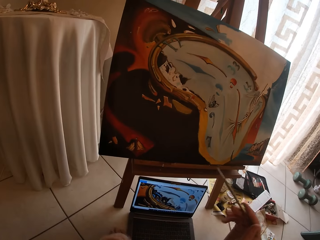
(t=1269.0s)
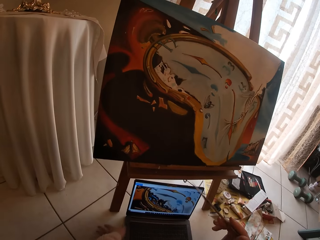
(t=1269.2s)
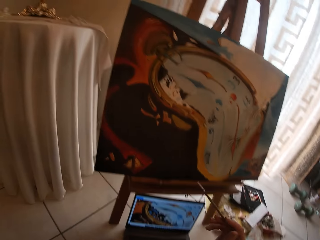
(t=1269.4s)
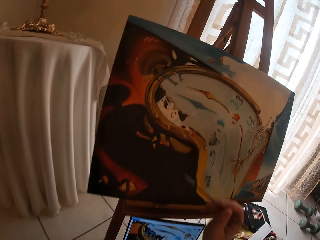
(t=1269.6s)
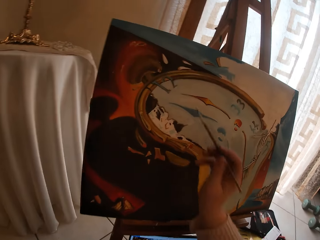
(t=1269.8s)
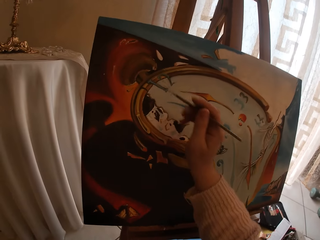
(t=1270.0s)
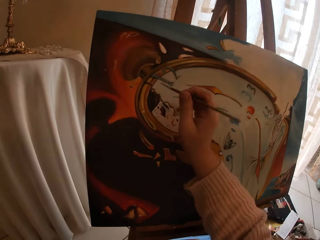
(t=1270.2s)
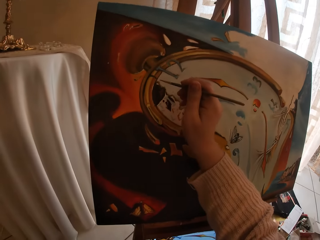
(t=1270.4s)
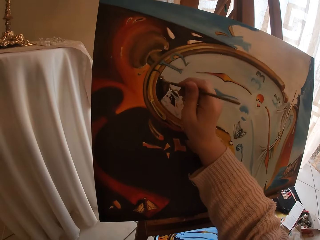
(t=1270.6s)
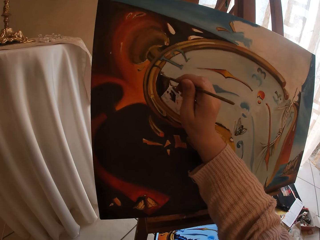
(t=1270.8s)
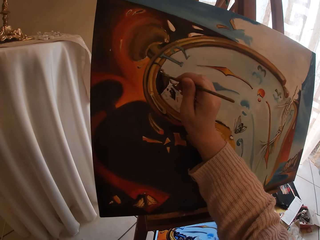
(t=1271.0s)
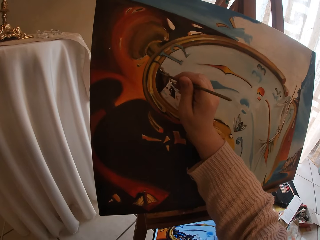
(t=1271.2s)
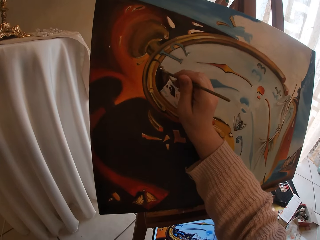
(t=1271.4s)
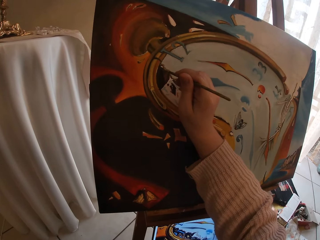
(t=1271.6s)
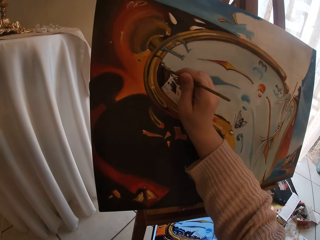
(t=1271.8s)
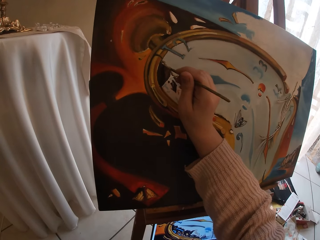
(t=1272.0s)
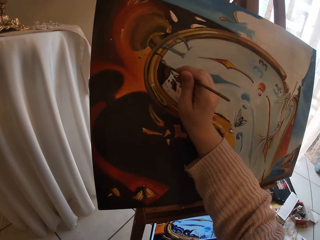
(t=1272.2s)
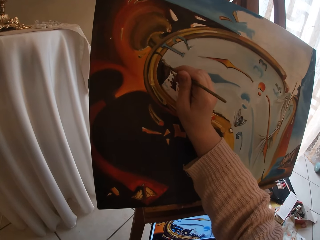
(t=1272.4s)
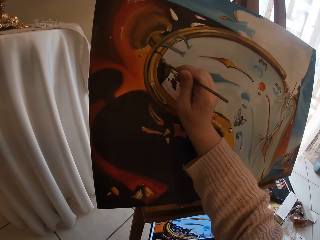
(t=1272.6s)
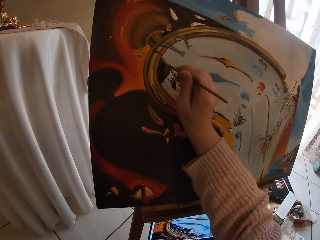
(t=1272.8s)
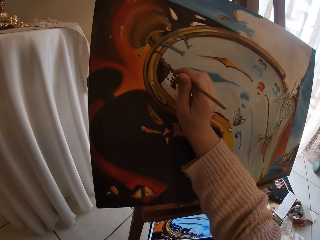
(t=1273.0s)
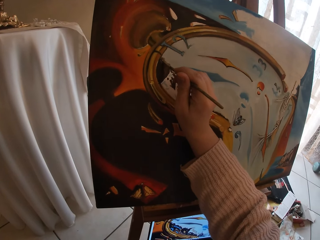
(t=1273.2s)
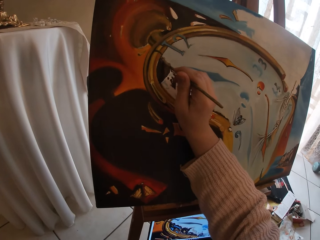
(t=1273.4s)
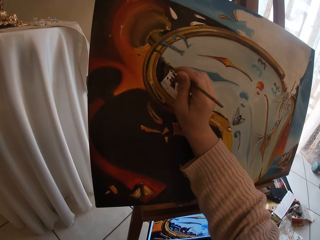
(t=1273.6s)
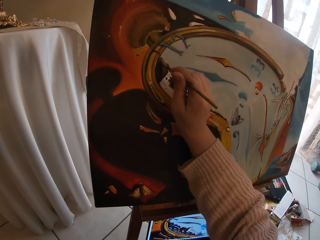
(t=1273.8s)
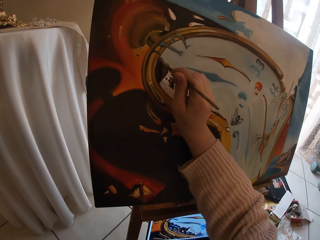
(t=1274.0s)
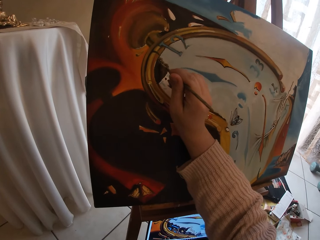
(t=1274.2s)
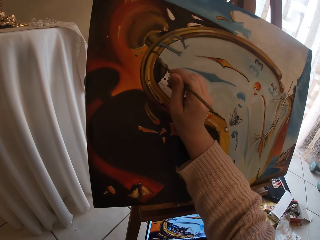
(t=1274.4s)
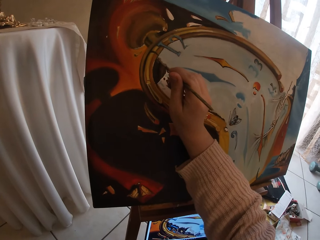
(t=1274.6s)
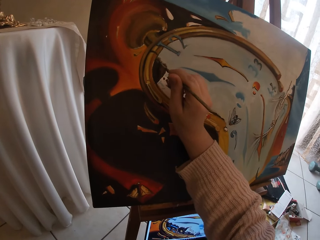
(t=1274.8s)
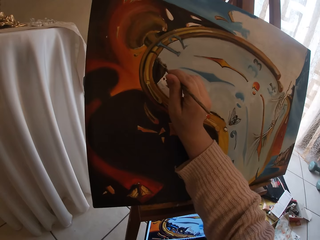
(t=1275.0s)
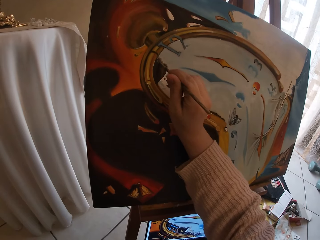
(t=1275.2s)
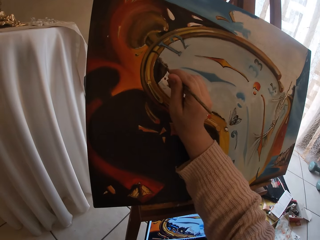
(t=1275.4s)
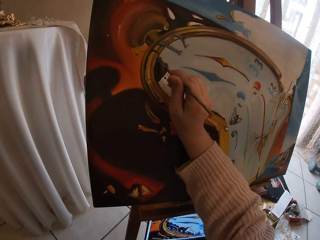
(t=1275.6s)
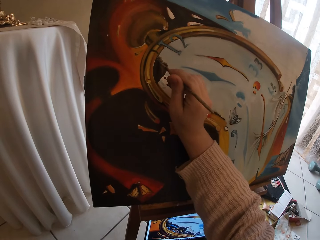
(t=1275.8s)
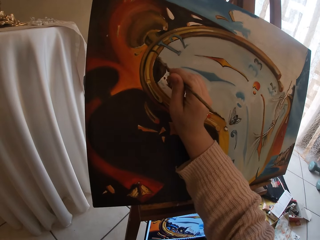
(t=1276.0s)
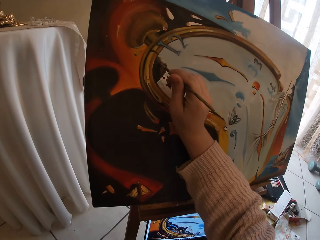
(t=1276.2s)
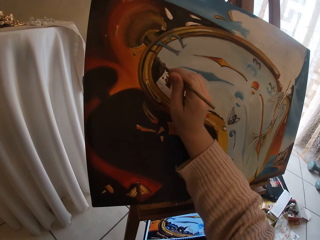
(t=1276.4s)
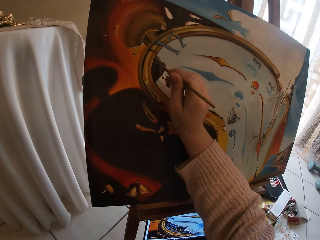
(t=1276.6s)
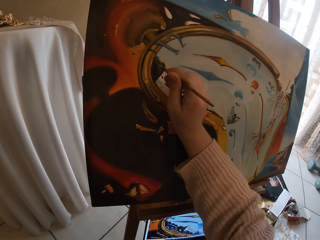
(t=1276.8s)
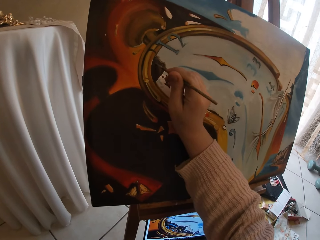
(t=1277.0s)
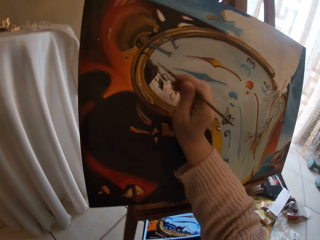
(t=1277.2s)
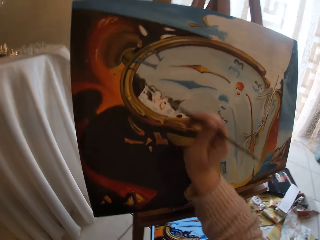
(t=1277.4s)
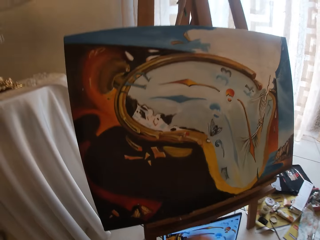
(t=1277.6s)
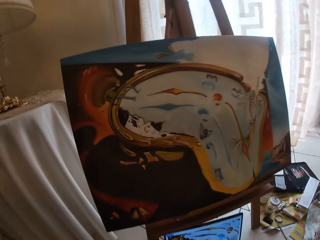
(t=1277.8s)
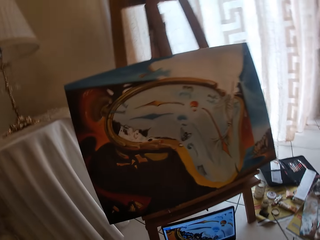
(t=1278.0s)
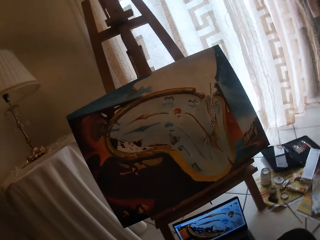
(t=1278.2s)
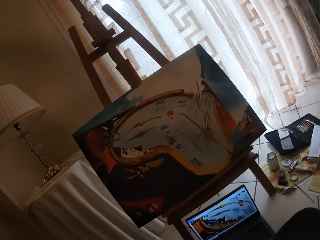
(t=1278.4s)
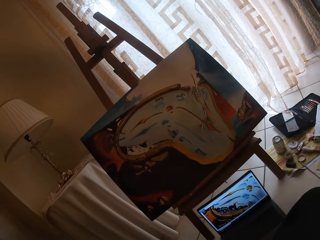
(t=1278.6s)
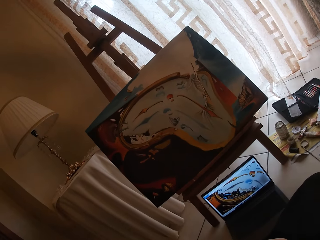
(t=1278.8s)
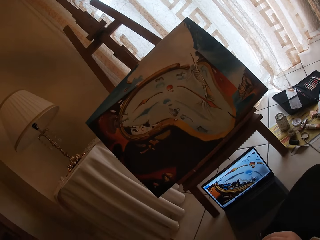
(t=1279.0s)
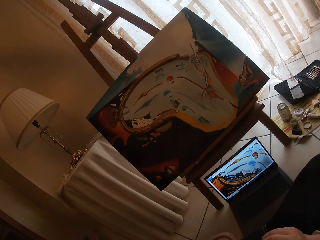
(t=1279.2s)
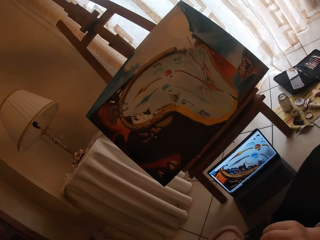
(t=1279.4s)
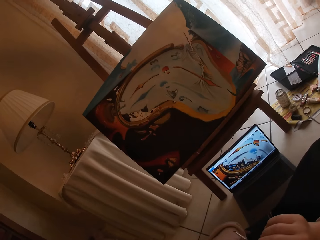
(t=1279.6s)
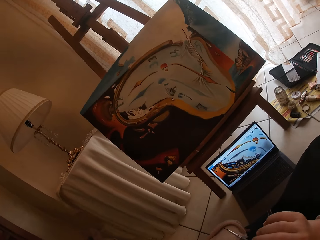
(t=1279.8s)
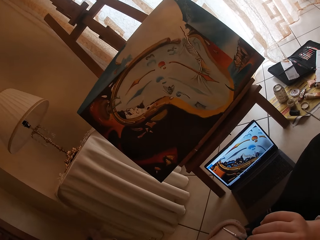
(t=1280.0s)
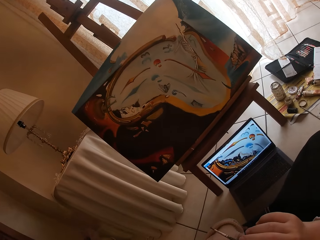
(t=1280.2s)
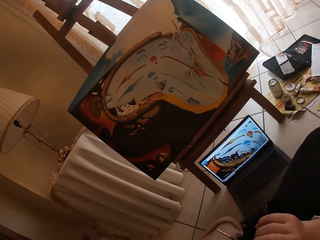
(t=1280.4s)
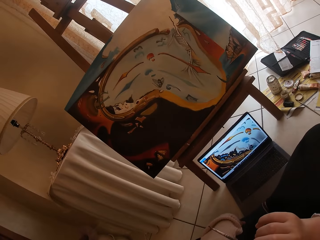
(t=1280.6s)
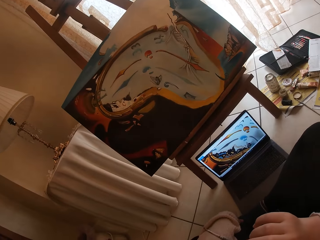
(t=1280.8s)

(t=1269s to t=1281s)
The camera wearer paints the canvas. They stop painting and look at the laptop.

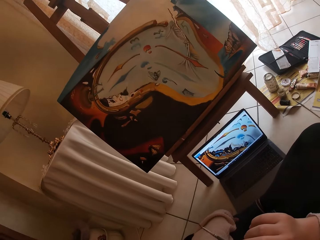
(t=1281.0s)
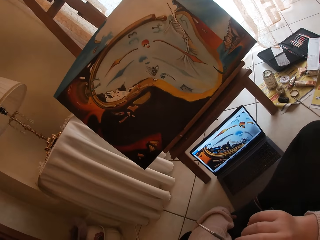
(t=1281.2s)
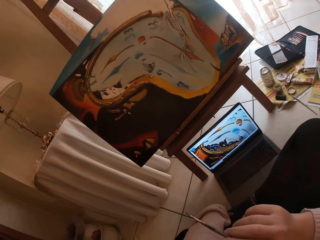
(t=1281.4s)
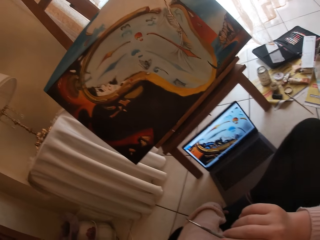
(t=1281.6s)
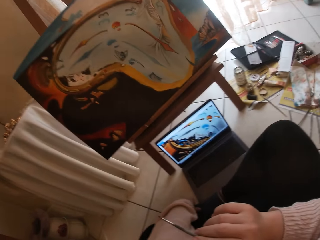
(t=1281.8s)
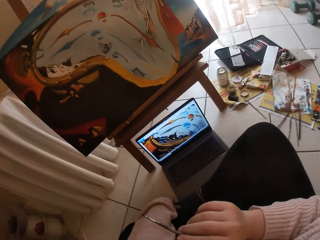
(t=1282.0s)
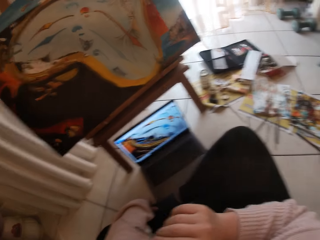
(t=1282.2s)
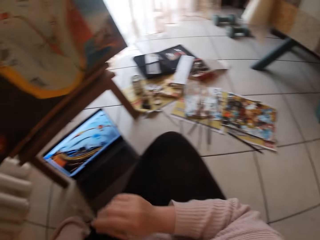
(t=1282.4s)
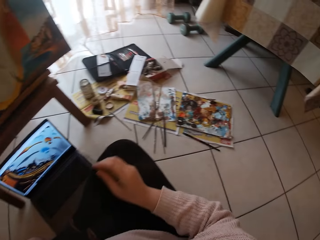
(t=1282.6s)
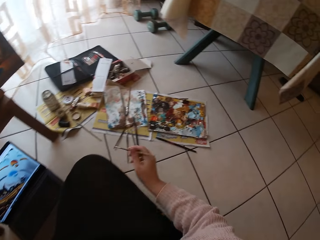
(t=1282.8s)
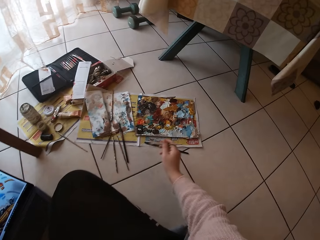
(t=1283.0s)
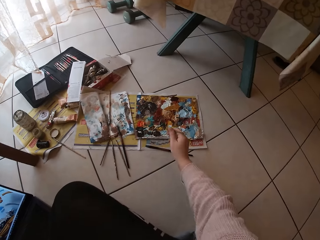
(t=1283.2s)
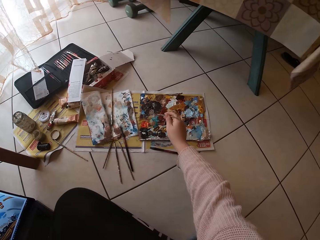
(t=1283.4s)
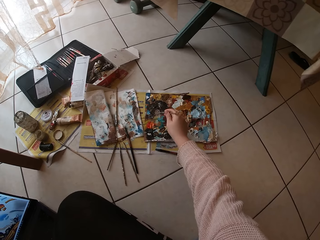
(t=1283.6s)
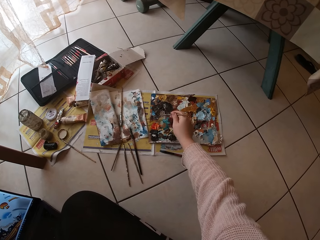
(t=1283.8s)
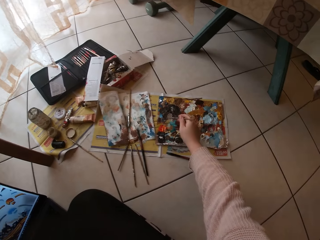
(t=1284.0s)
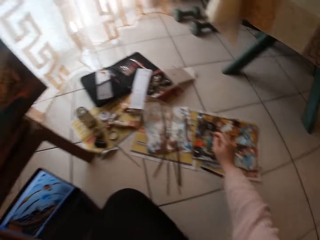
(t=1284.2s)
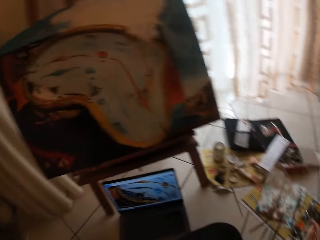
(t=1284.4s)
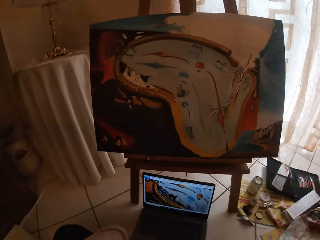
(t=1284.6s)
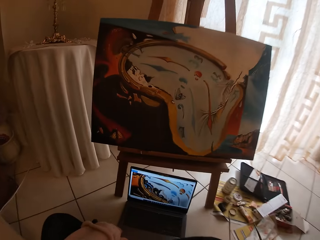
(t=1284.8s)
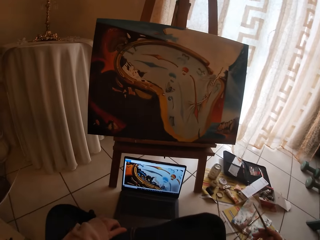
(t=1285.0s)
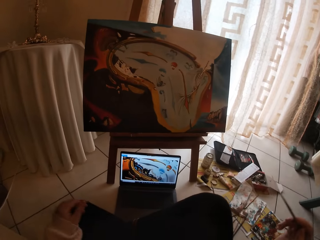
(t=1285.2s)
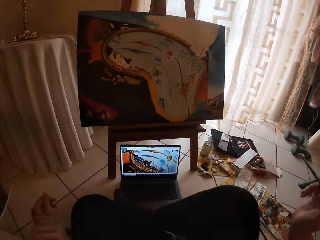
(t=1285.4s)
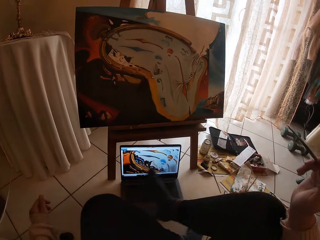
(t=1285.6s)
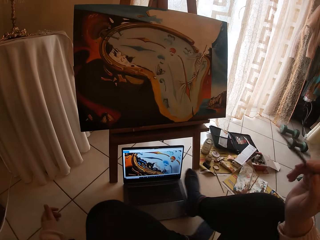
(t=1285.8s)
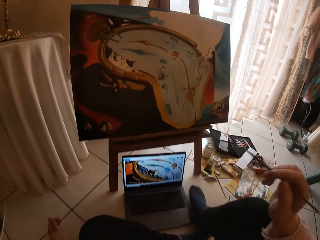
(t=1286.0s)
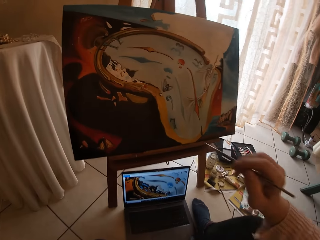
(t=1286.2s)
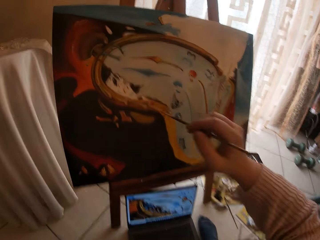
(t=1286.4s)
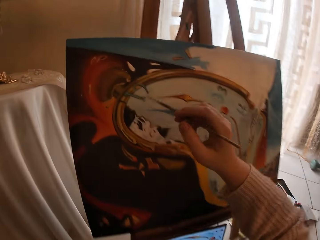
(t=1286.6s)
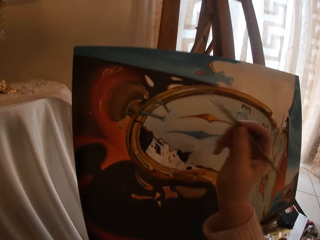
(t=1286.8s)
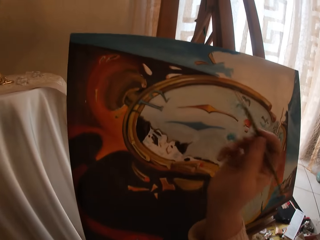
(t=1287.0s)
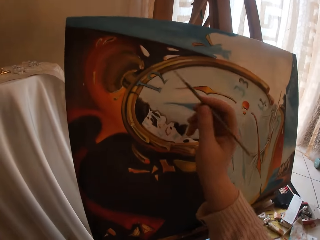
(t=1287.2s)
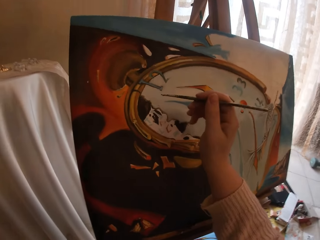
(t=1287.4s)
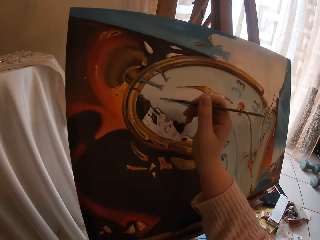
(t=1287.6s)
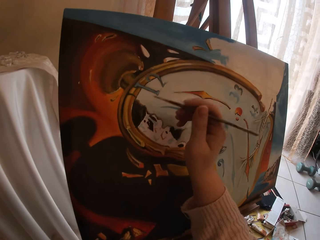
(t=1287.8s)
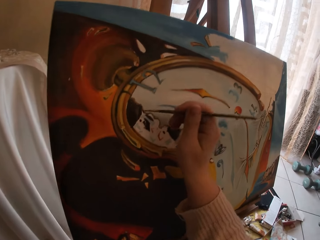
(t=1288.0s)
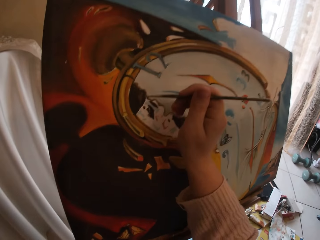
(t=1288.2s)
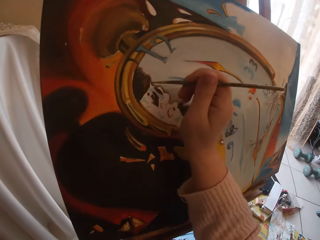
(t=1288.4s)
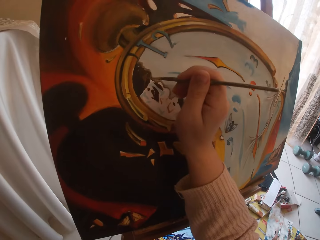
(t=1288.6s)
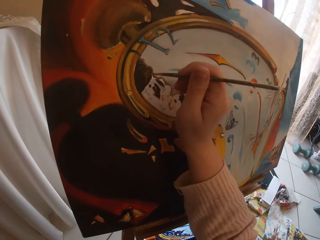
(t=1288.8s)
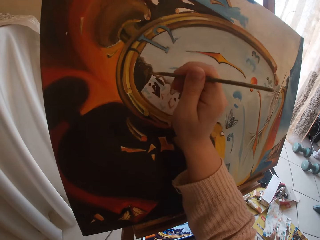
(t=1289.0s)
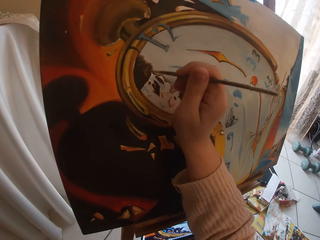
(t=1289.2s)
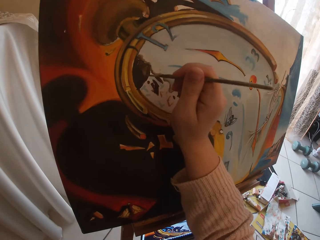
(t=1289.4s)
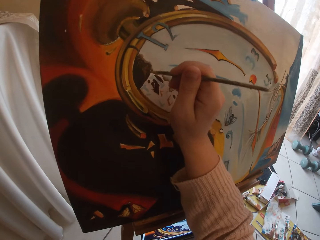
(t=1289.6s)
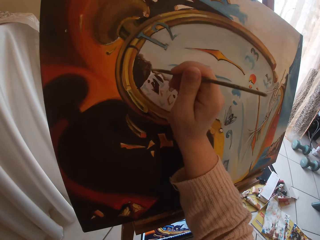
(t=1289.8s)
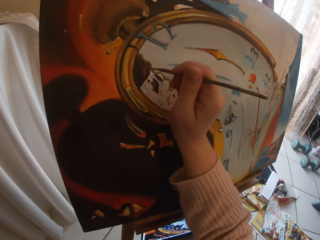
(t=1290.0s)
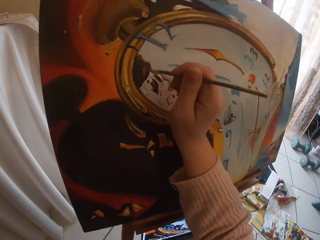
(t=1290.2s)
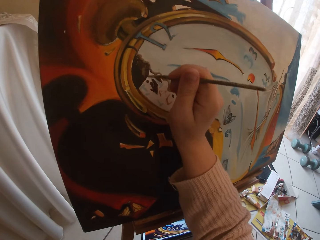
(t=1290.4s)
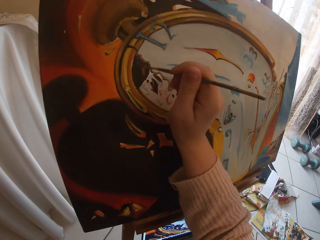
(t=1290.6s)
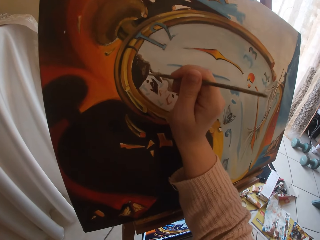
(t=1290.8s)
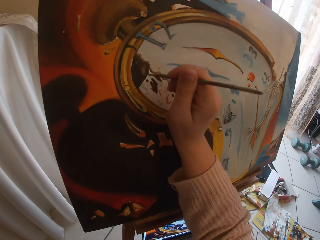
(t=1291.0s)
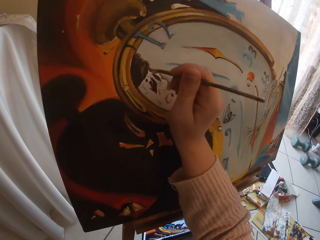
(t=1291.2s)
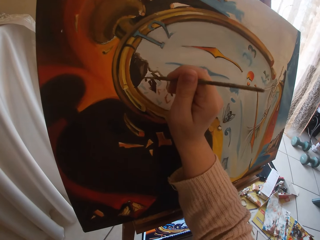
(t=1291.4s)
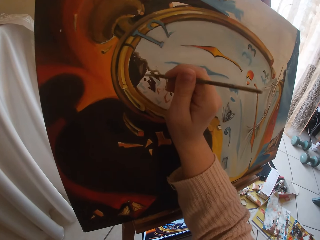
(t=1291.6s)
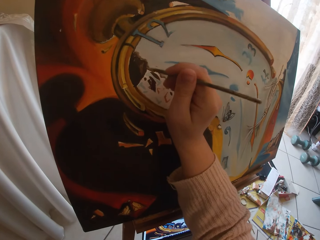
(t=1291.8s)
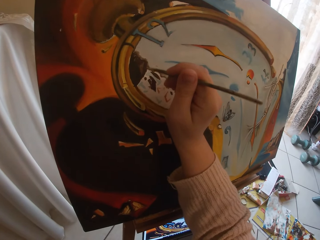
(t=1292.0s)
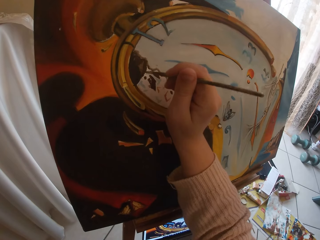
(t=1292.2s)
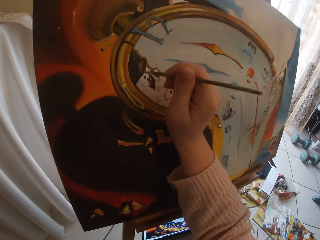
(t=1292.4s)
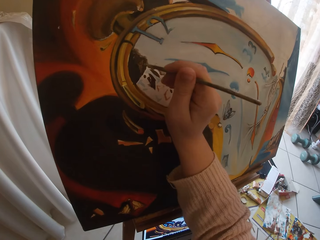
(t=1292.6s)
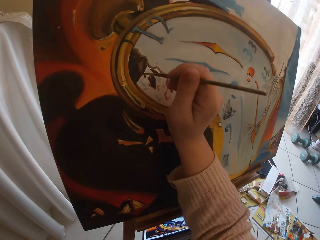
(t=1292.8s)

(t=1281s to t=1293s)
The camera wearer looks aside. They dip the art brush in paint. They swirl the brush on a colour palette. They adjust the hand. They move forward. They paint the canvas.
